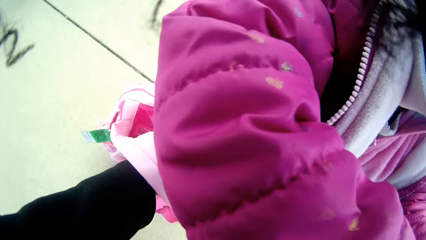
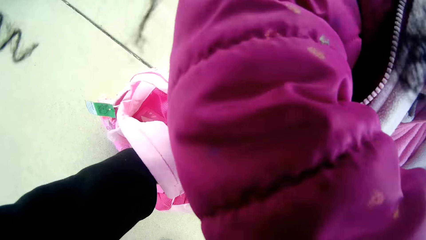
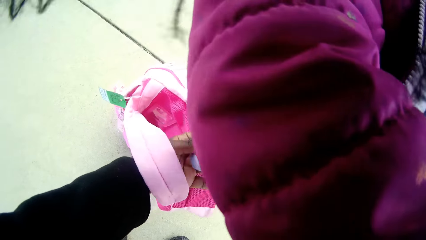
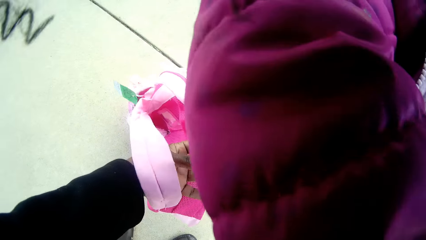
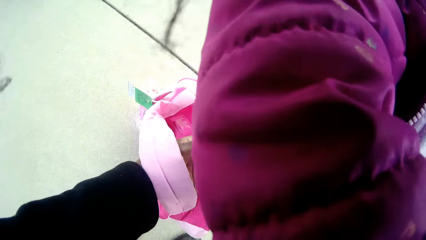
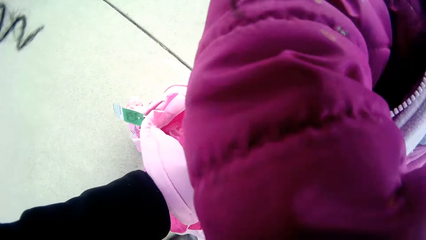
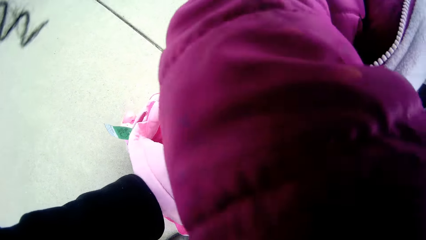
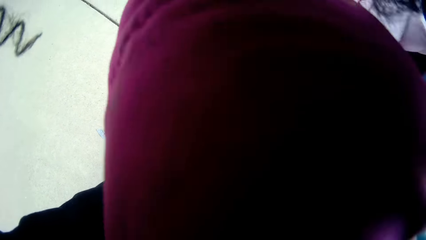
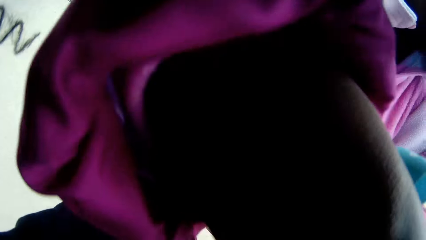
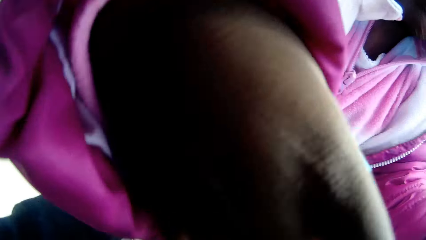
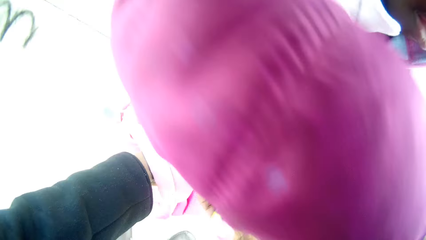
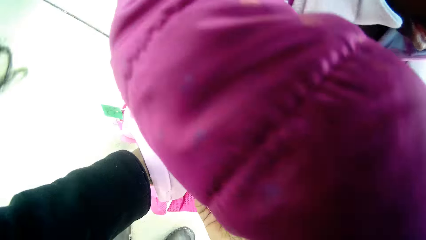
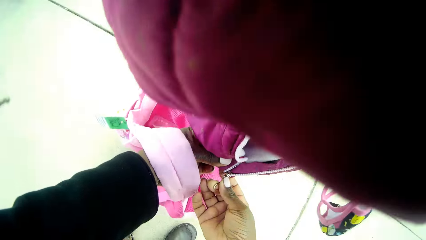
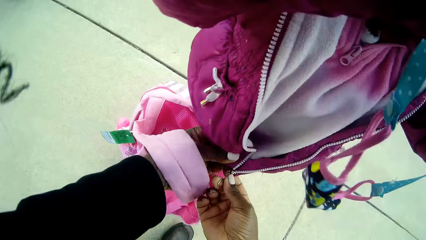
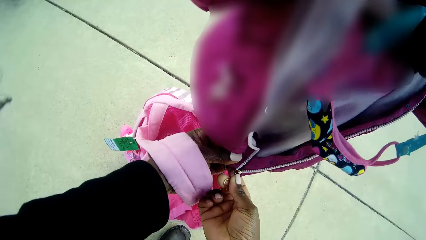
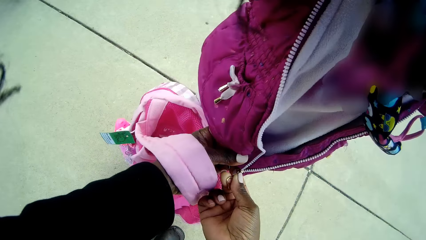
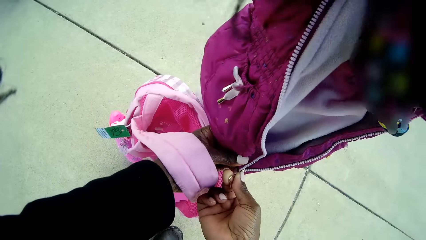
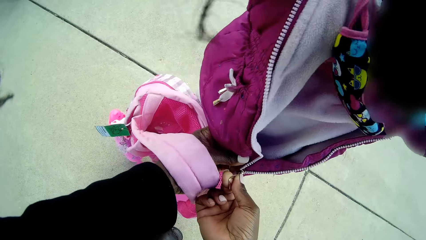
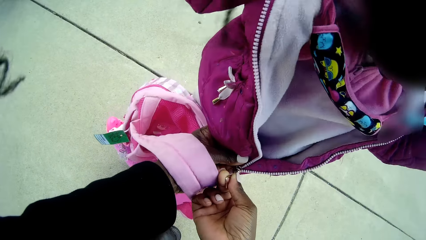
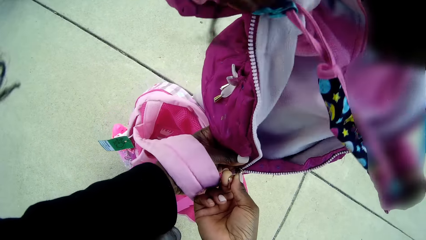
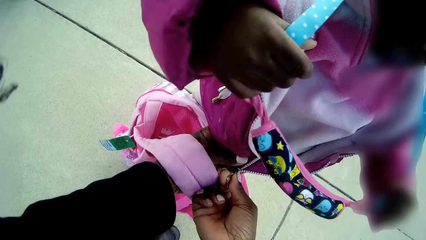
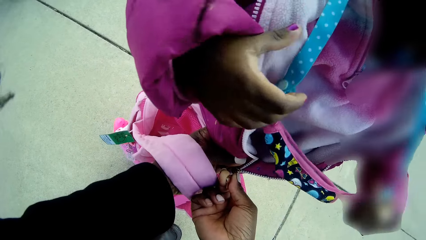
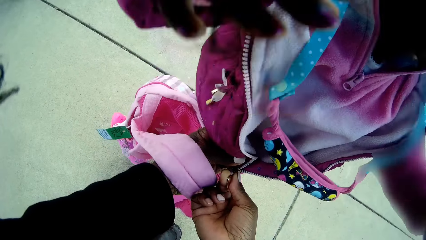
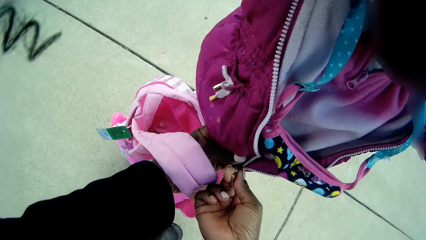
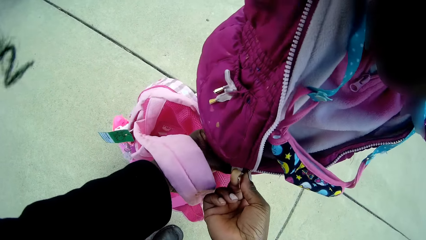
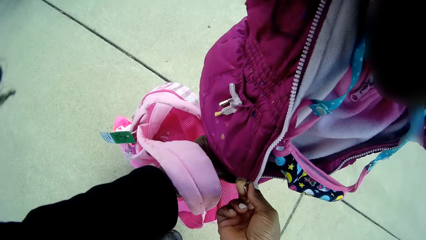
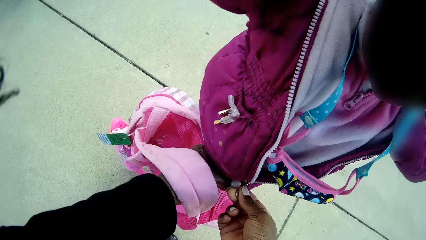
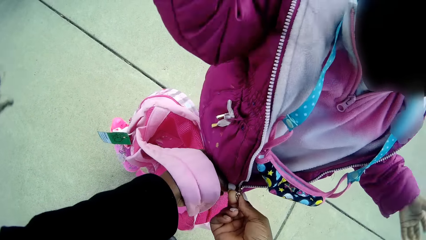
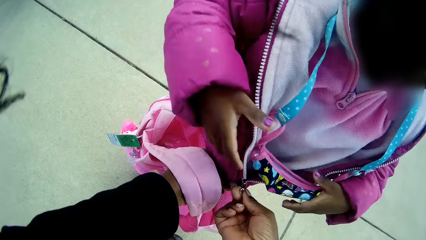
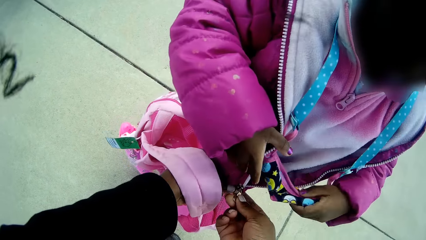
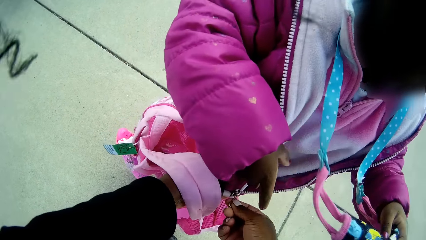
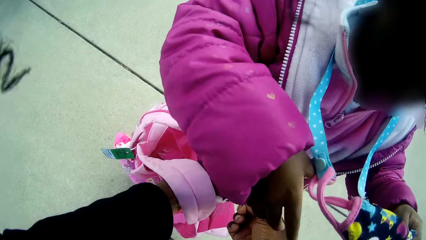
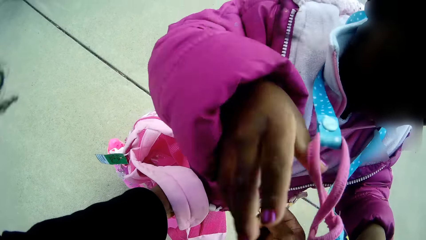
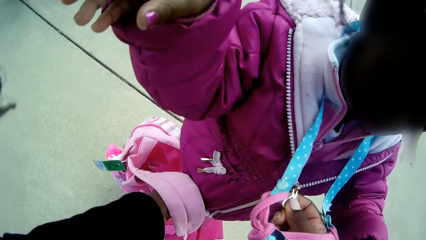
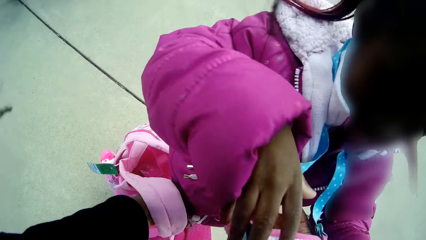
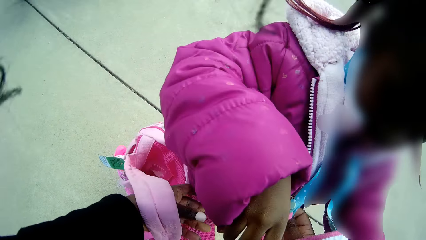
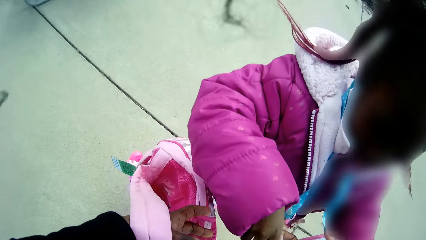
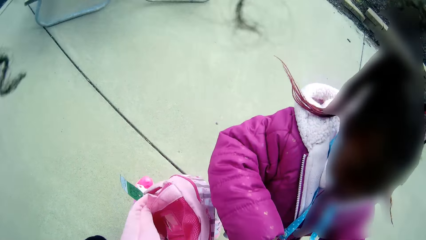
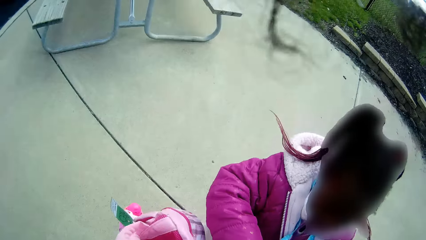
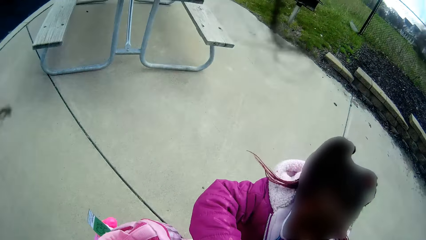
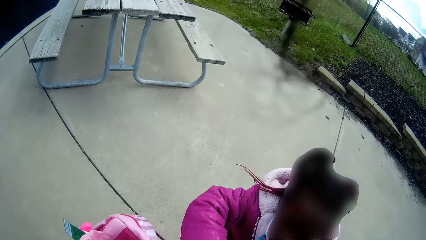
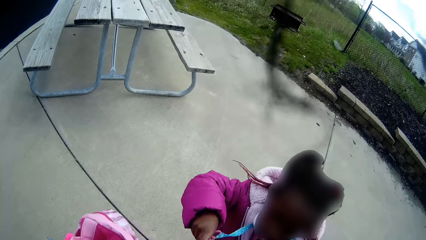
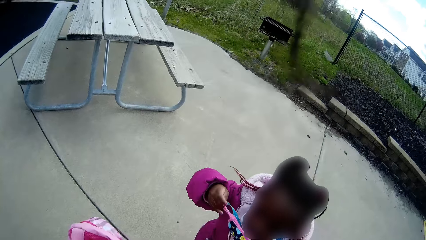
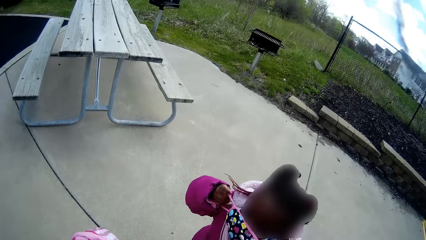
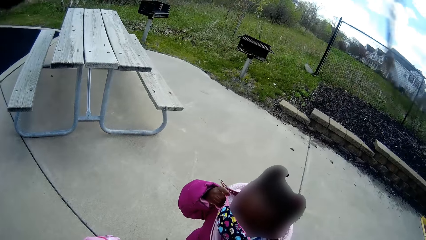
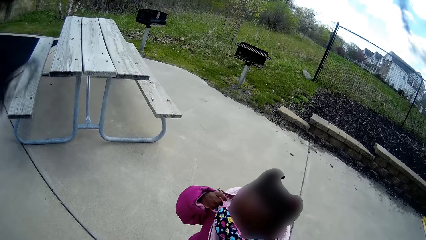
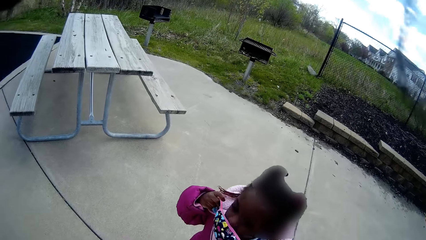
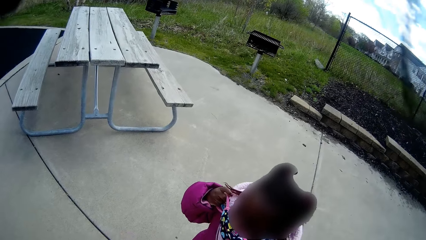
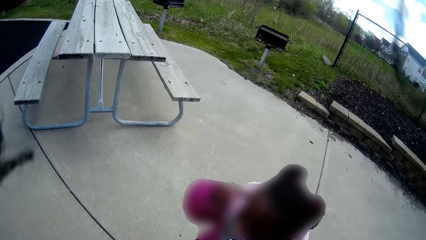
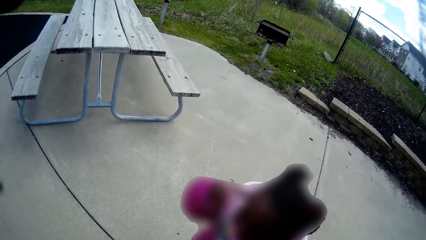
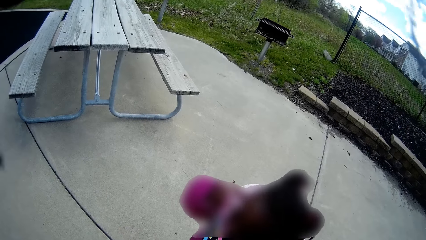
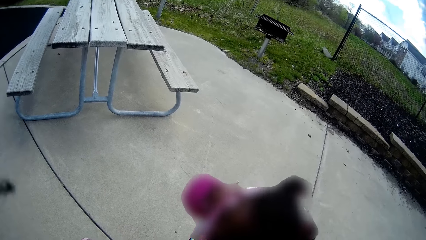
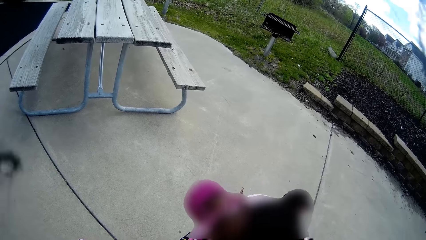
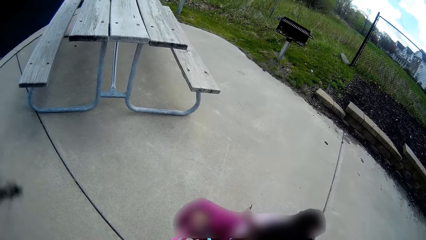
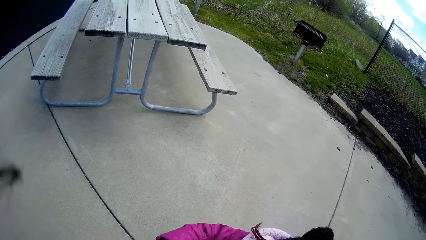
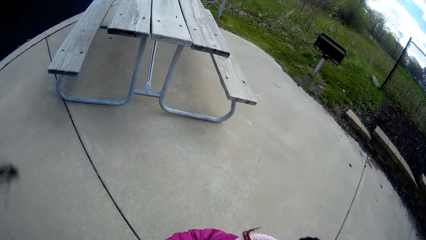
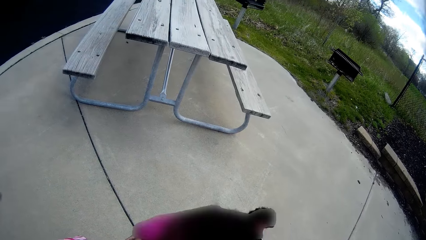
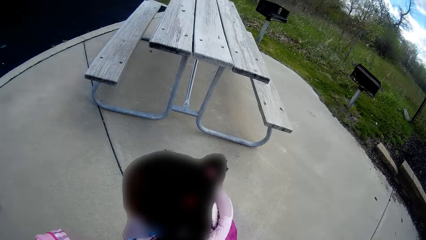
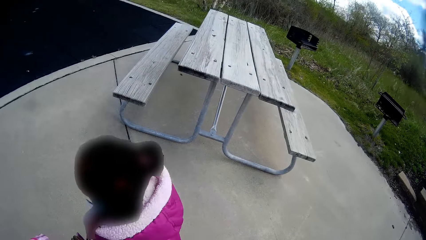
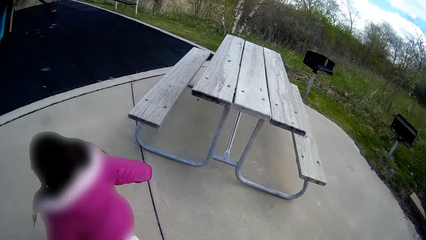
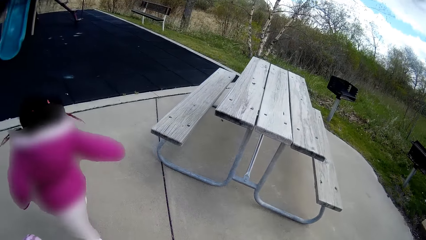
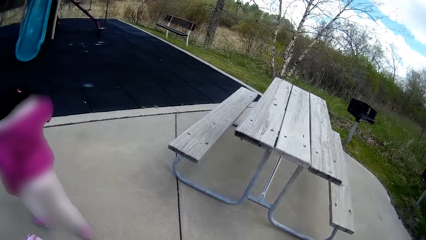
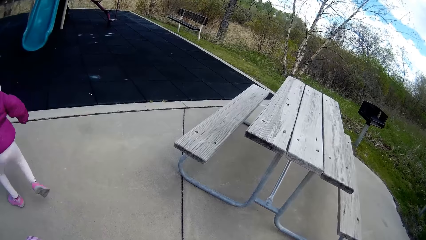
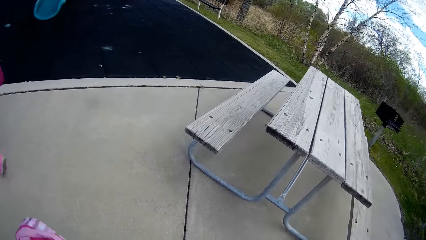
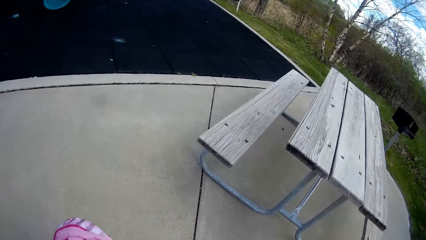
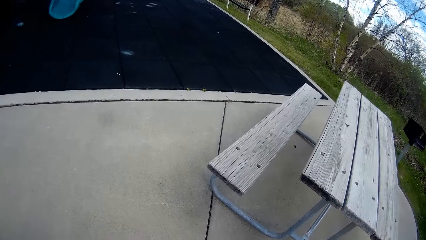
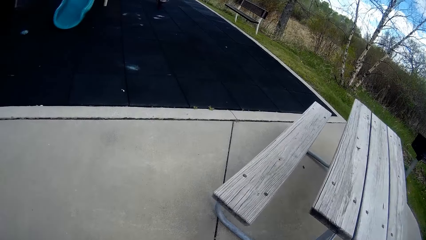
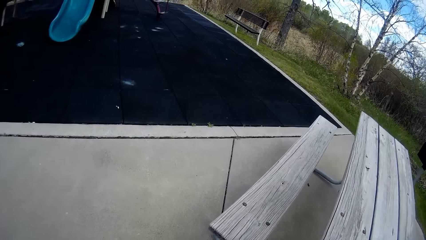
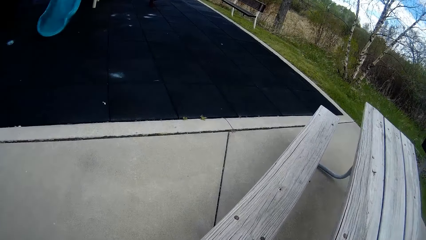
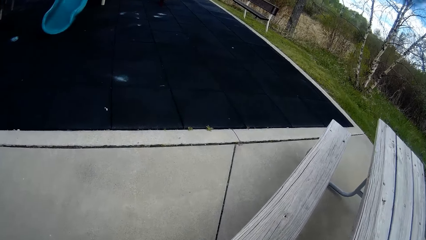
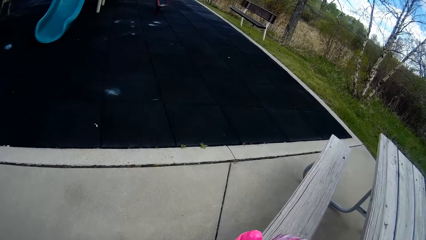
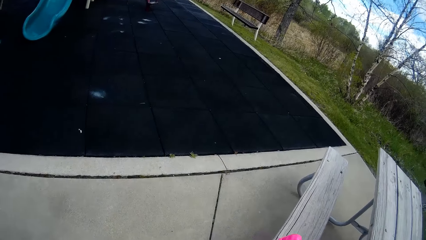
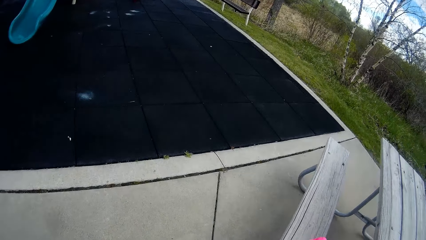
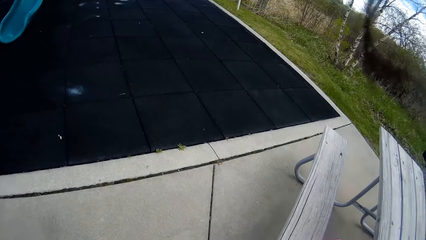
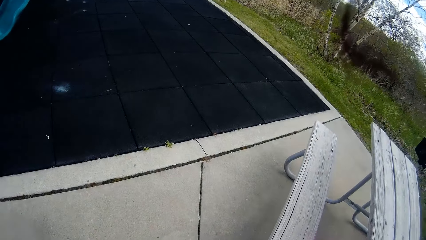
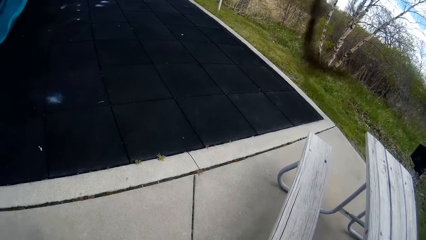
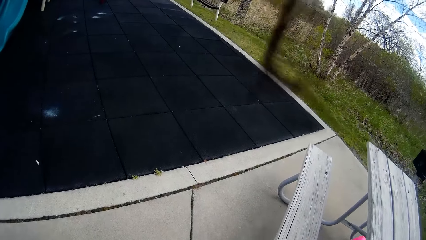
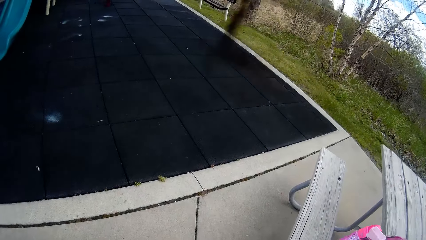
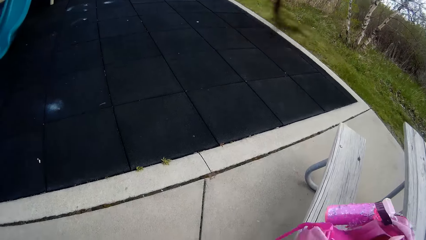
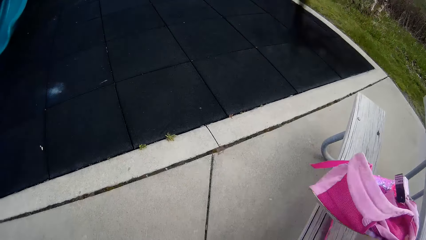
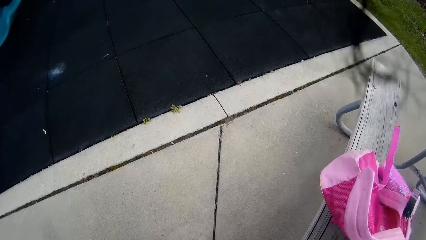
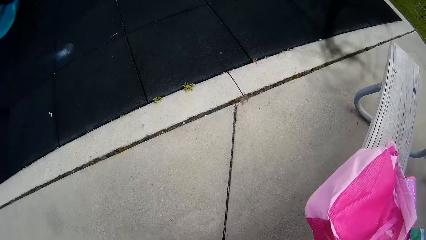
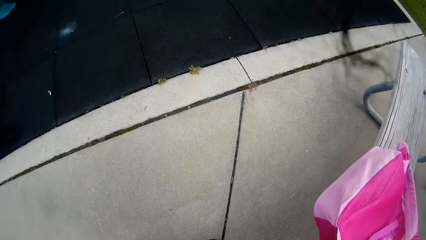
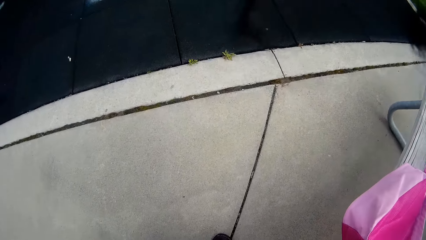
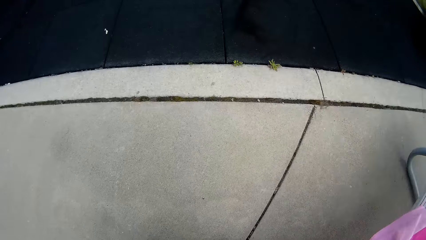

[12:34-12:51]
The girl wears her face mask over her neck with both hands. The camera wearer zips up the girl's jacket. The girl wears her face mask on her face with both hands. The girl runs to the playground. The camera wearer drops the backpack on a bench with her right hand.
